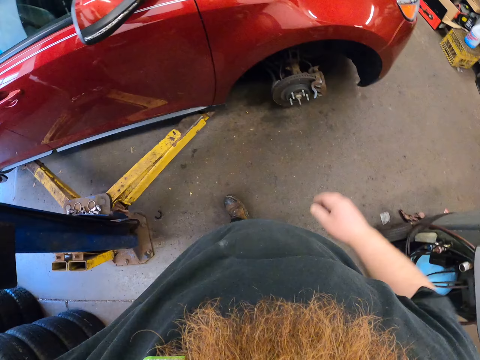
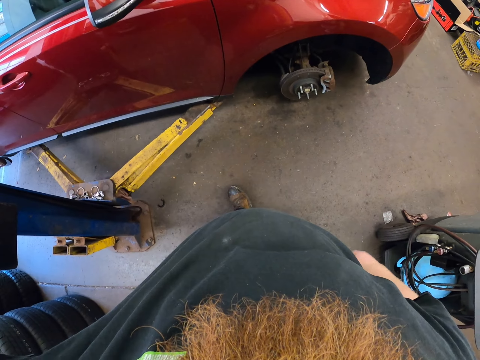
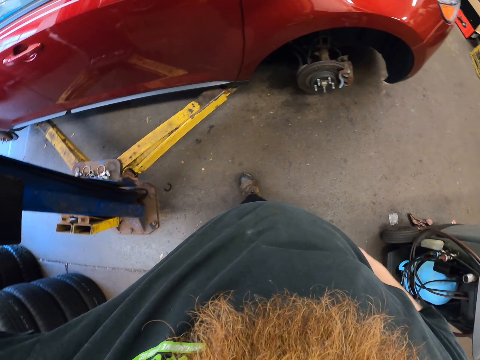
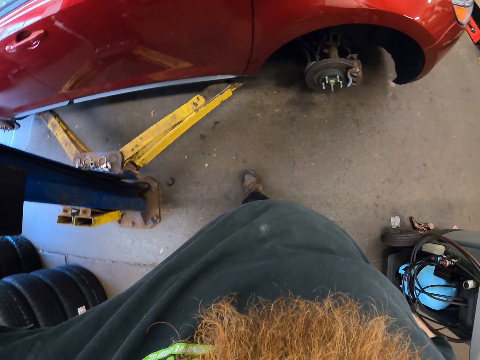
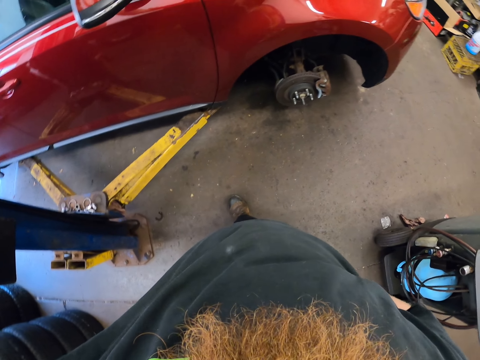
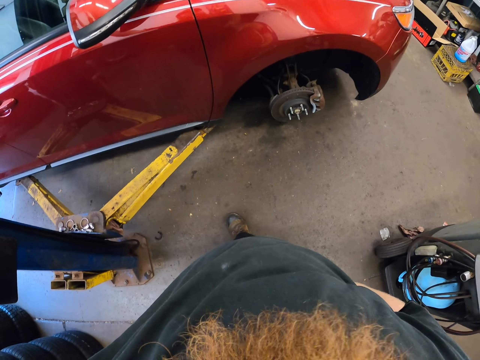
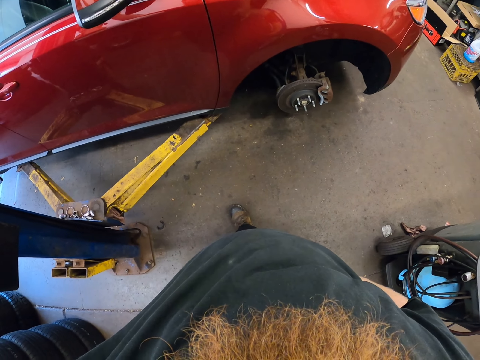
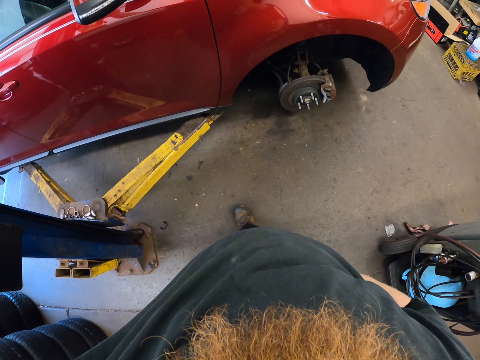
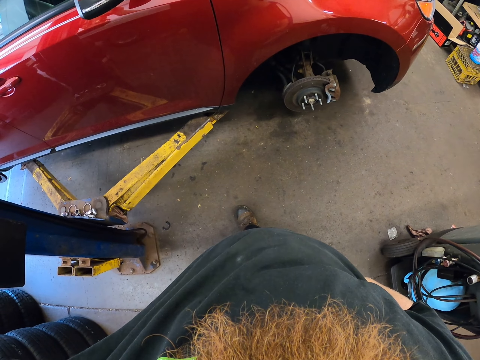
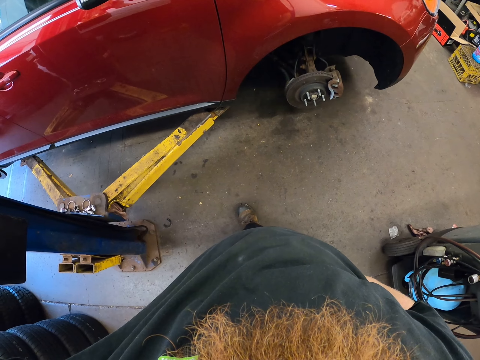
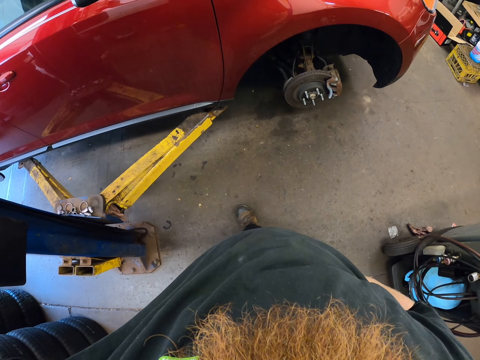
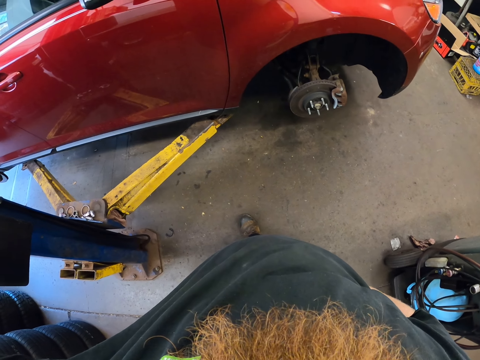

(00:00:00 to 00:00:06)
The camera wearer looks around.

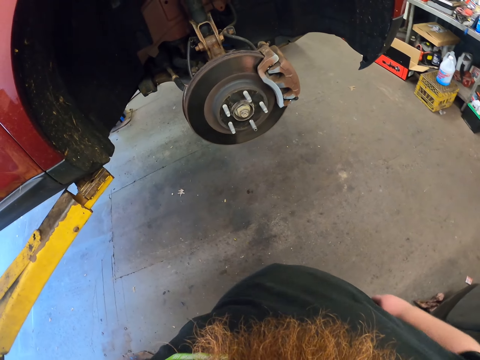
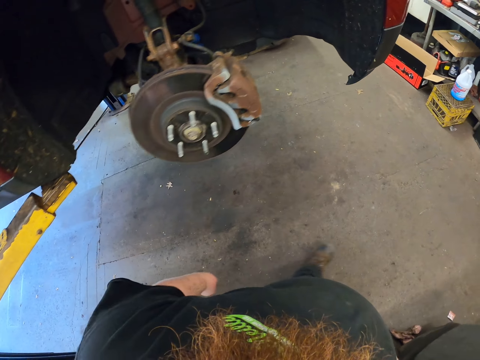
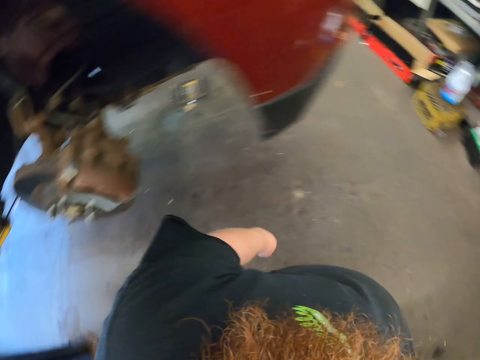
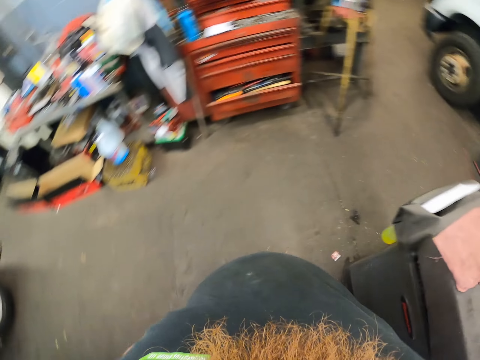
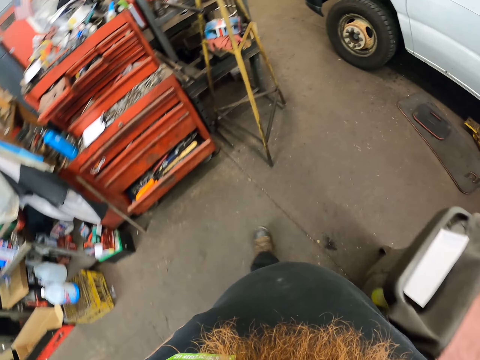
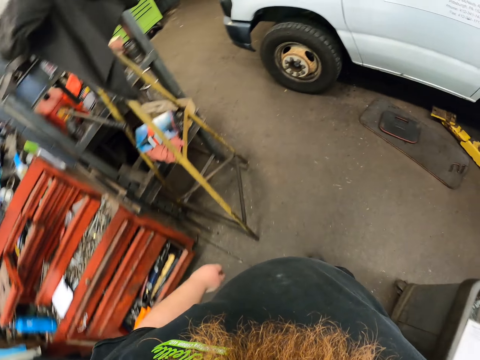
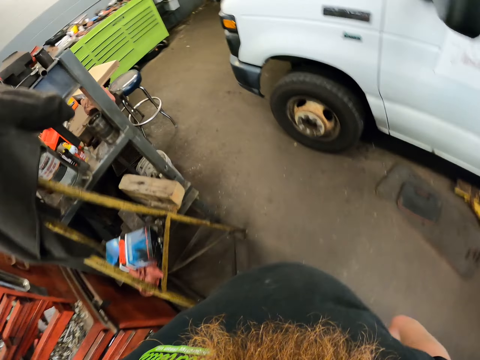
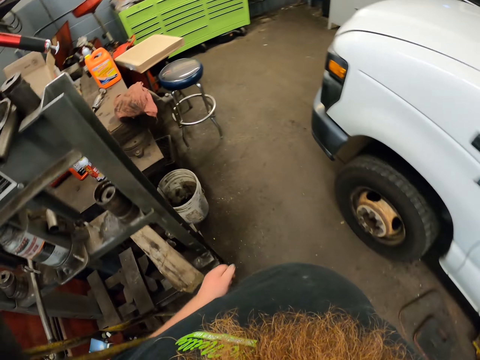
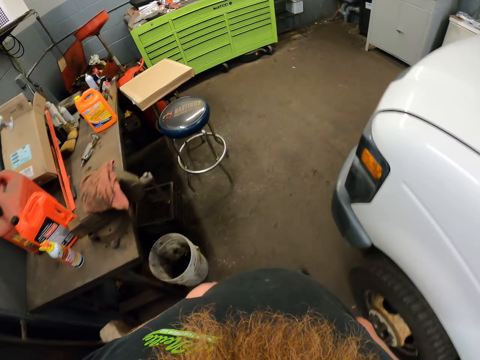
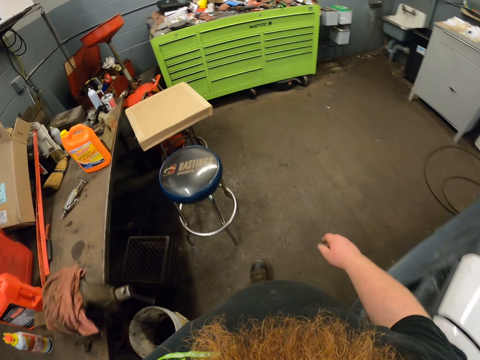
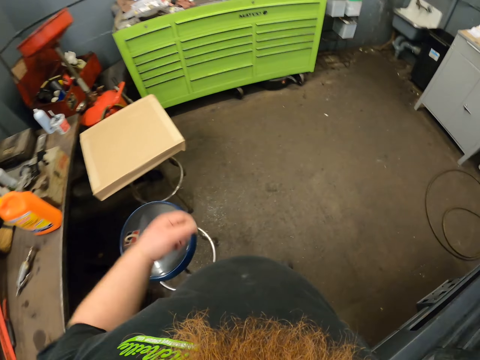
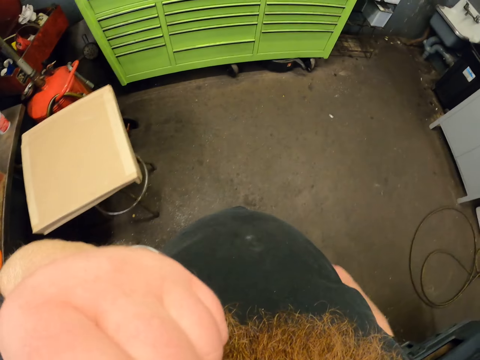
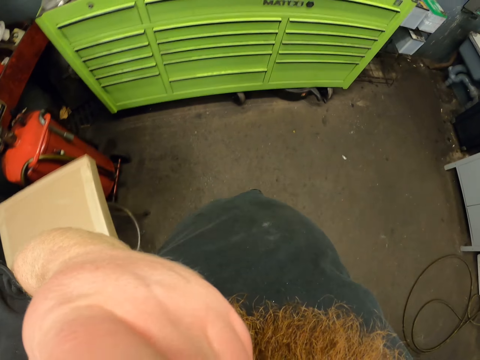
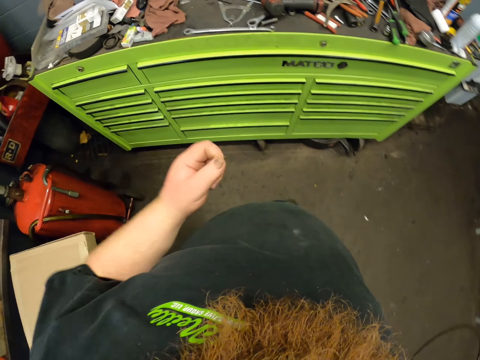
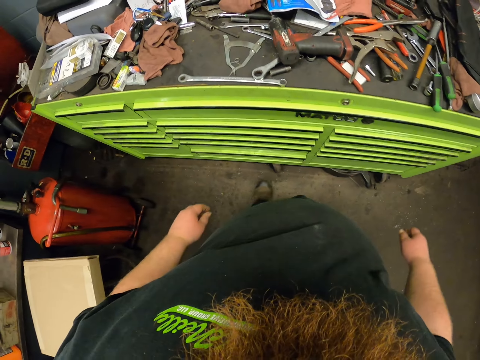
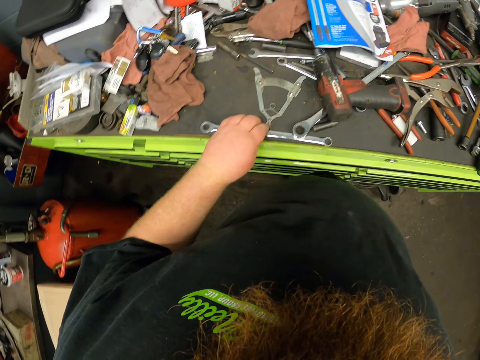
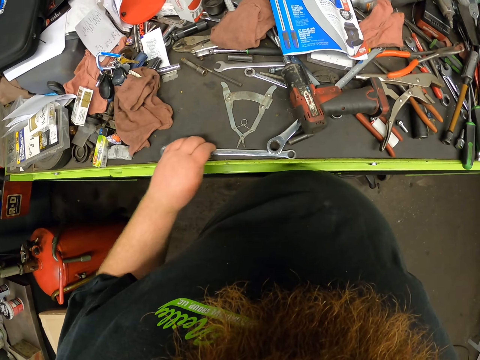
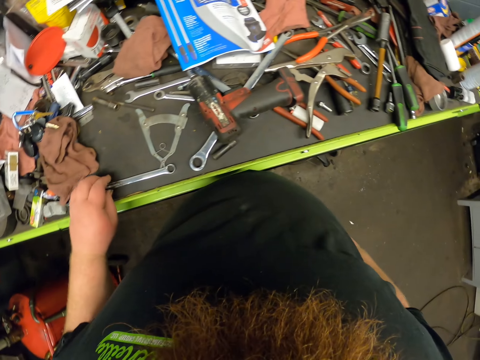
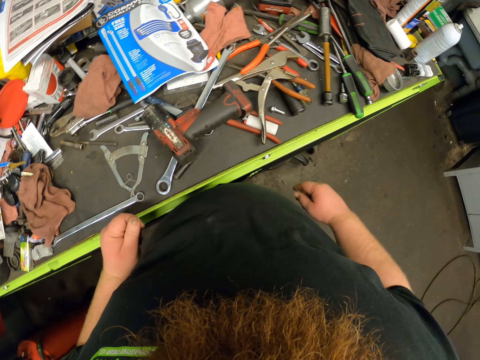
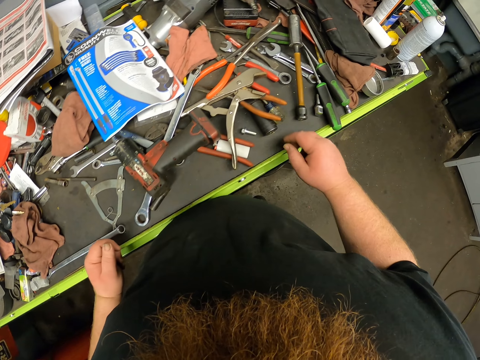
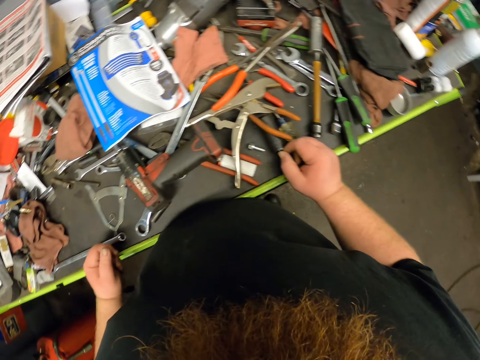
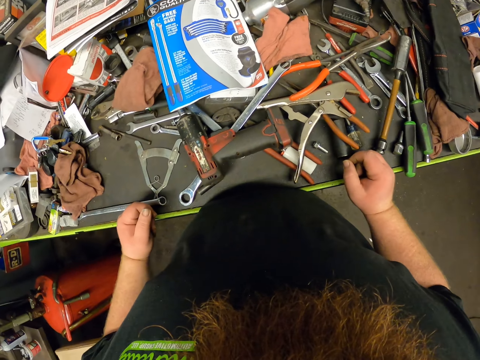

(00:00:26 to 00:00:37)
The camera wearer walks around. They adjust the camera with the left hand. They walk around. They touch a spanner and move the spanner. They look around.

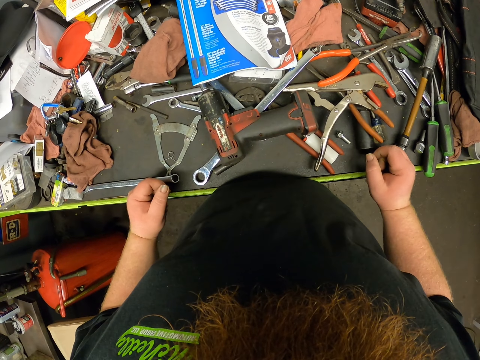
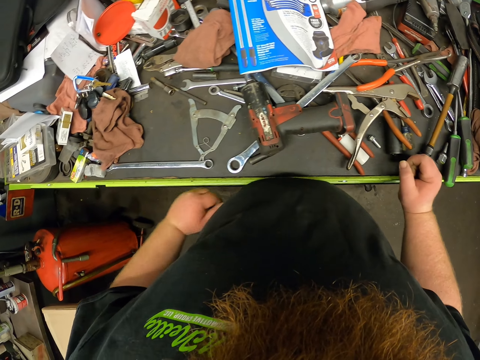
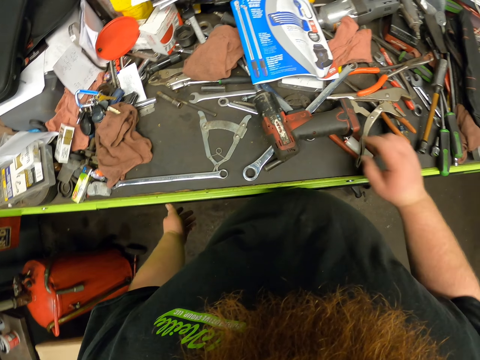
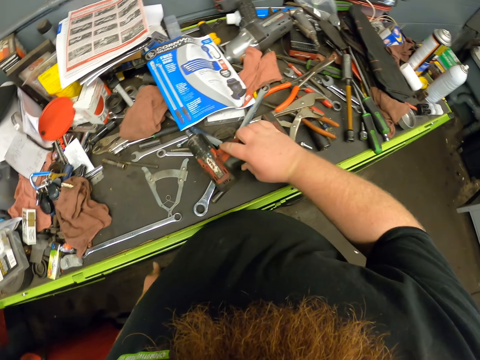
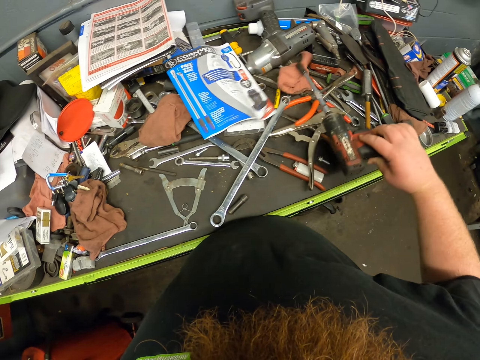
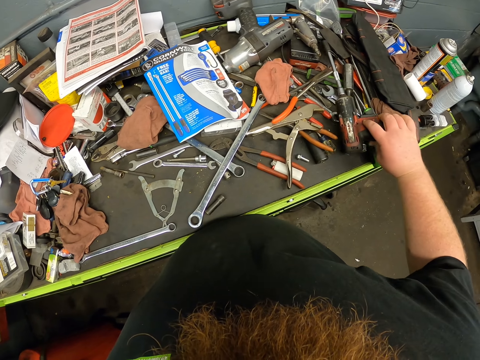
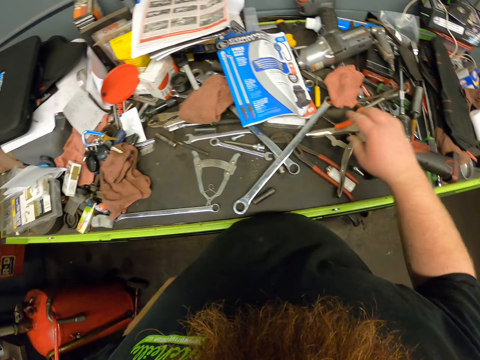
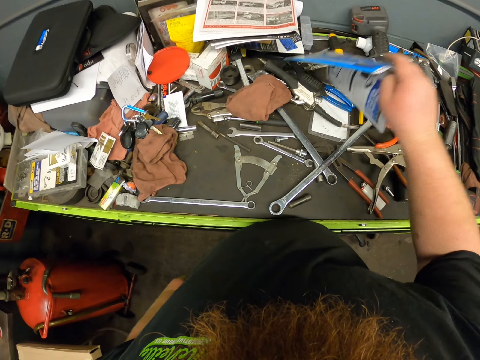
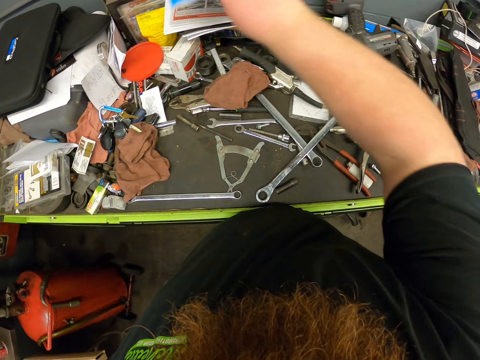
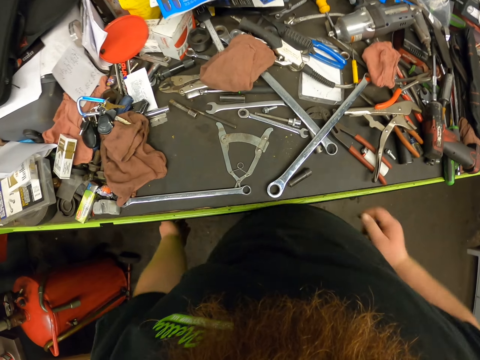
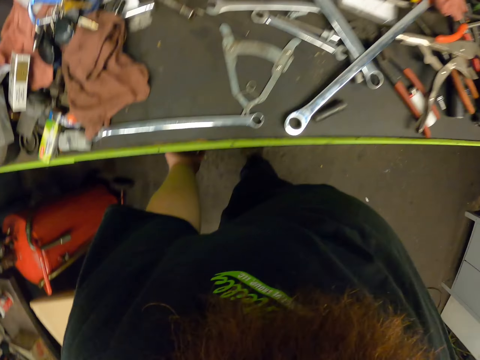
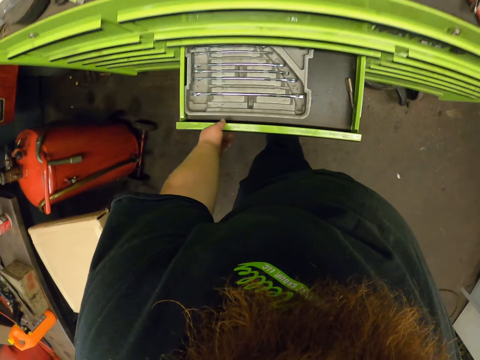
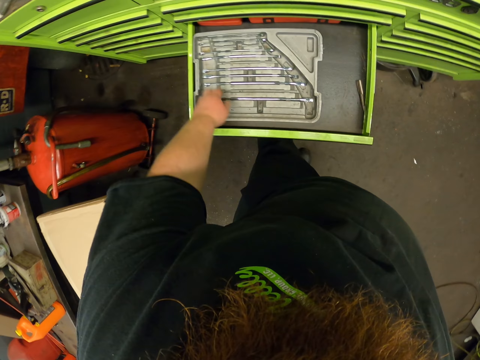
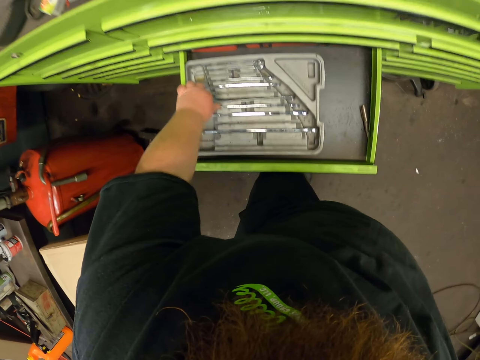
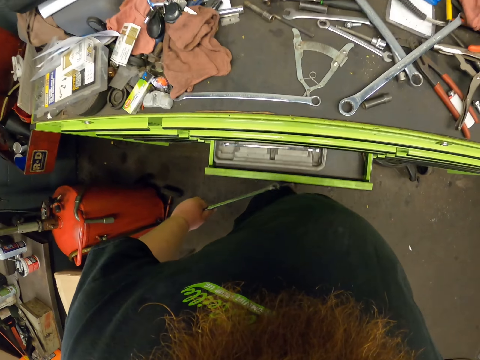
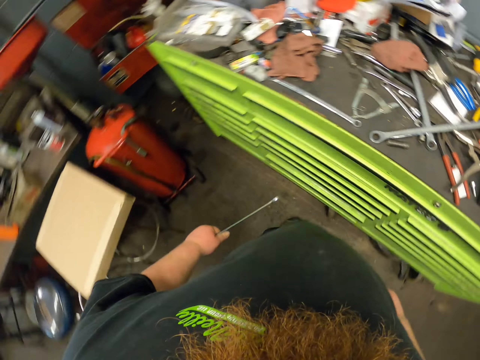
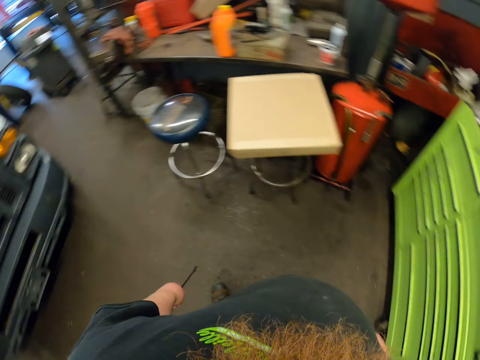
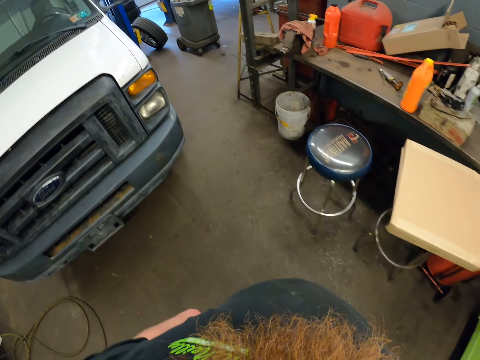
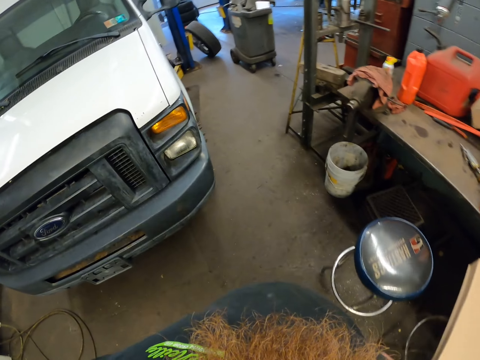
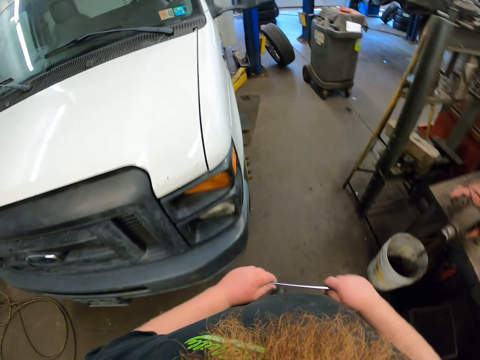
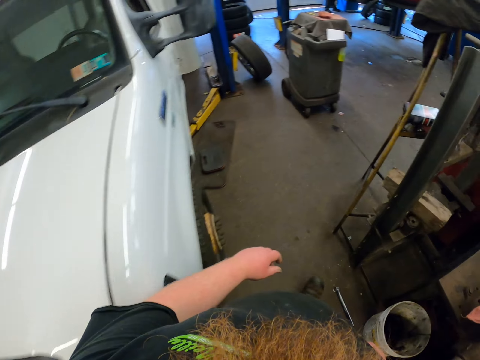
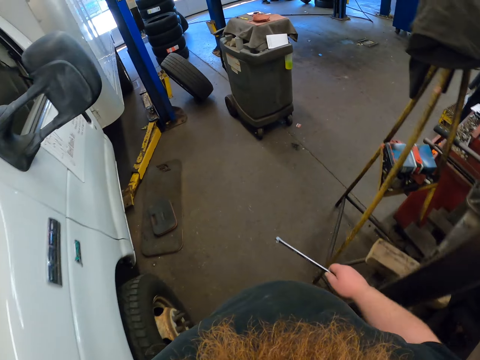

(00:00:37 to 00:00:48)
The camera wearer moves a drill. They pick up a book. They move a paper. They put the book down. They pull a drawer. They pick up a spanner. They push back the drawer. They walk around.
